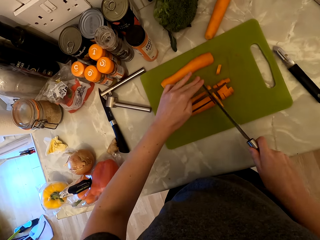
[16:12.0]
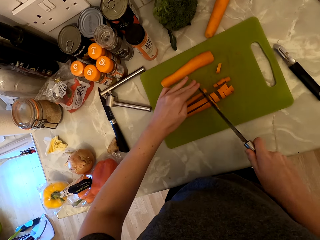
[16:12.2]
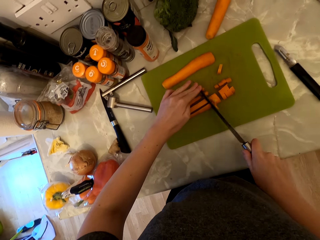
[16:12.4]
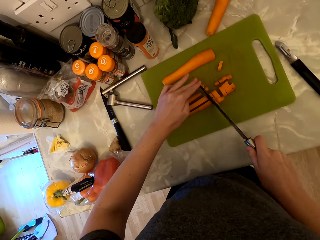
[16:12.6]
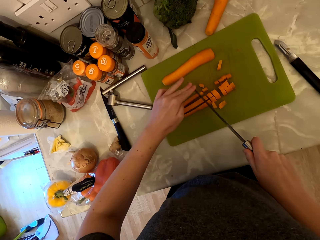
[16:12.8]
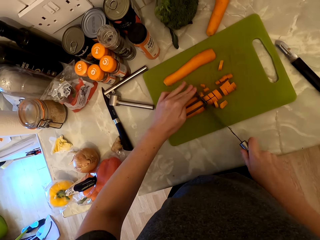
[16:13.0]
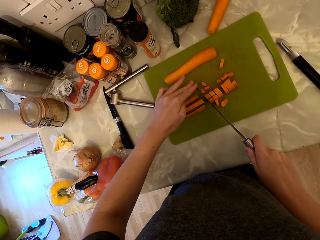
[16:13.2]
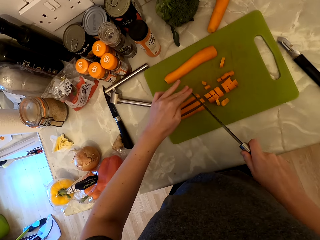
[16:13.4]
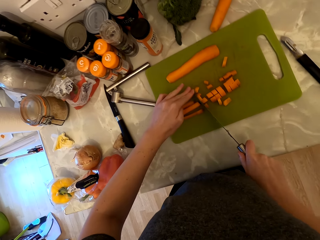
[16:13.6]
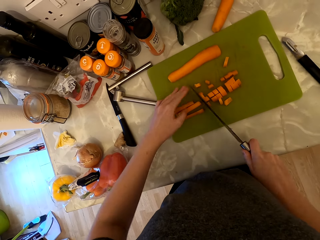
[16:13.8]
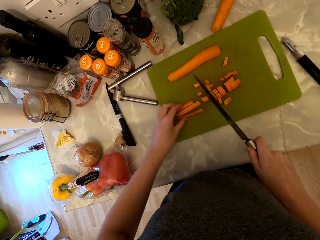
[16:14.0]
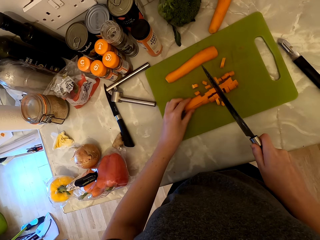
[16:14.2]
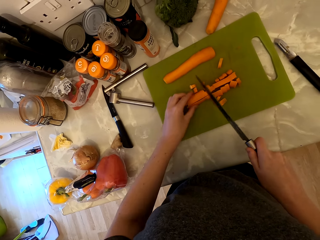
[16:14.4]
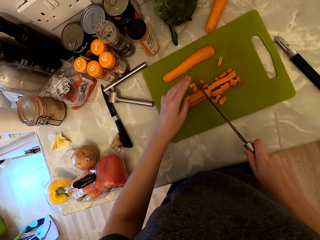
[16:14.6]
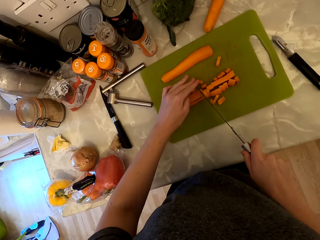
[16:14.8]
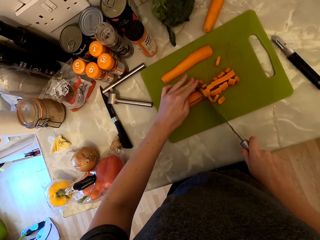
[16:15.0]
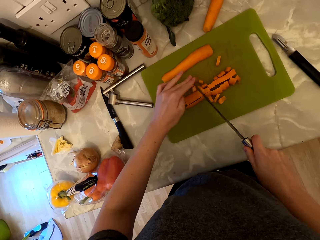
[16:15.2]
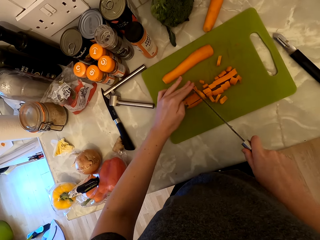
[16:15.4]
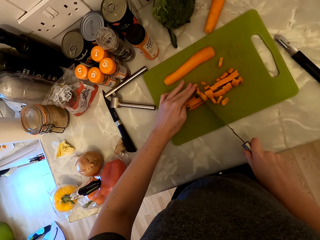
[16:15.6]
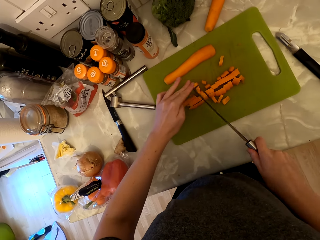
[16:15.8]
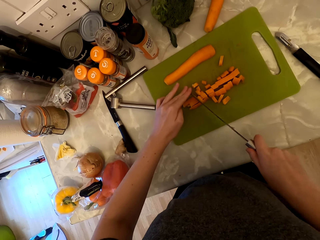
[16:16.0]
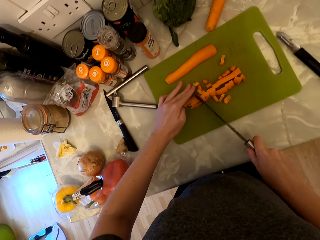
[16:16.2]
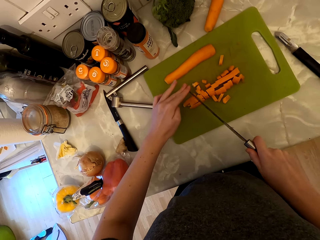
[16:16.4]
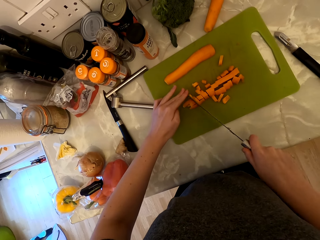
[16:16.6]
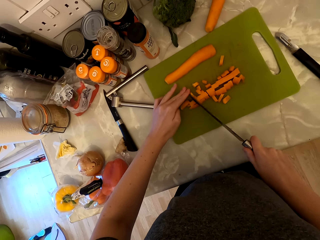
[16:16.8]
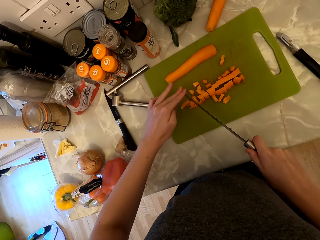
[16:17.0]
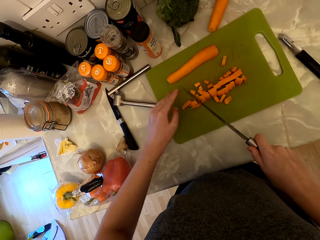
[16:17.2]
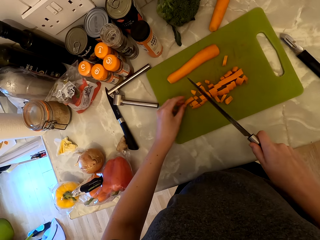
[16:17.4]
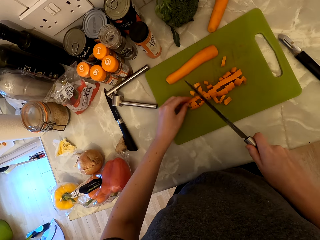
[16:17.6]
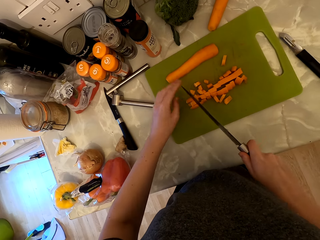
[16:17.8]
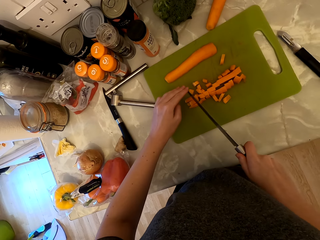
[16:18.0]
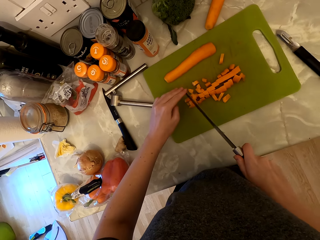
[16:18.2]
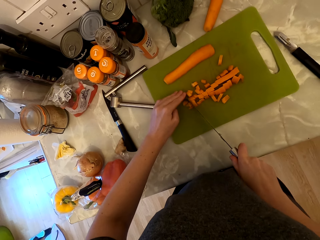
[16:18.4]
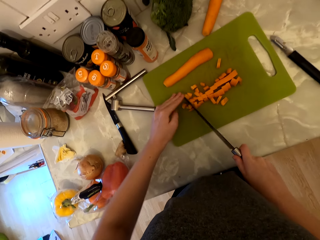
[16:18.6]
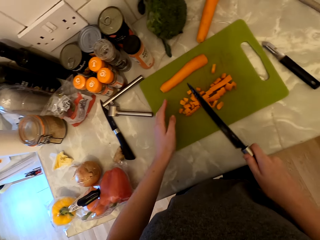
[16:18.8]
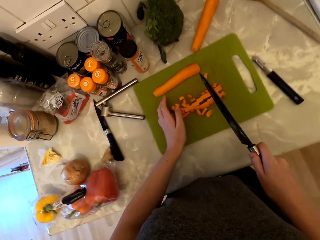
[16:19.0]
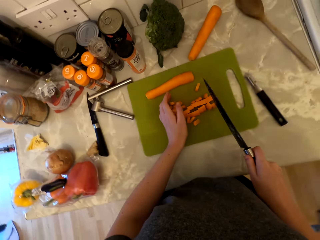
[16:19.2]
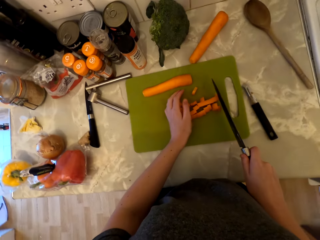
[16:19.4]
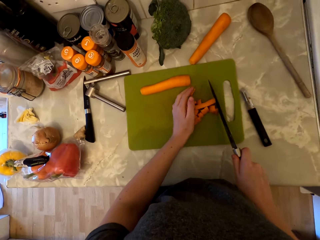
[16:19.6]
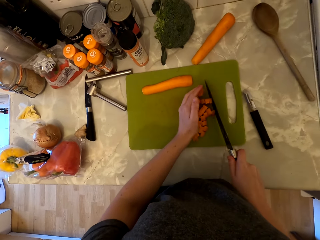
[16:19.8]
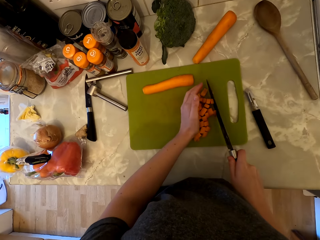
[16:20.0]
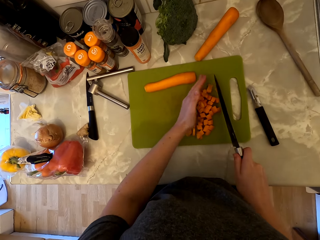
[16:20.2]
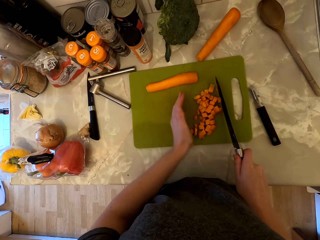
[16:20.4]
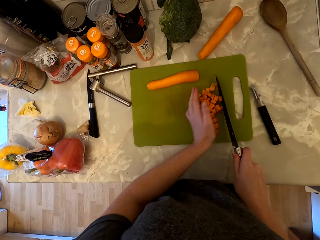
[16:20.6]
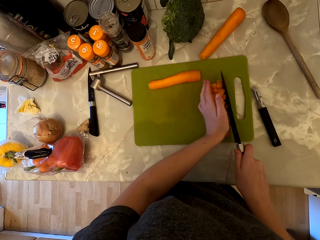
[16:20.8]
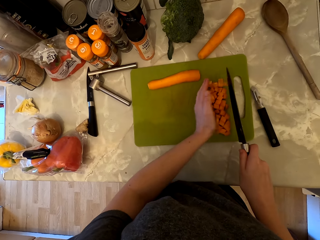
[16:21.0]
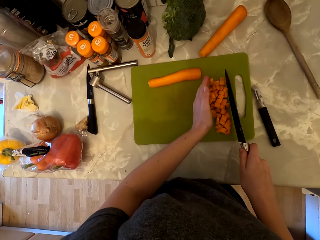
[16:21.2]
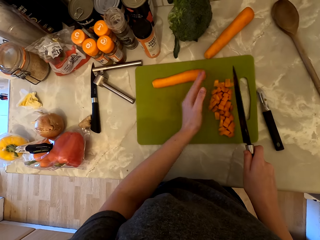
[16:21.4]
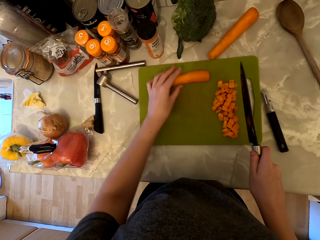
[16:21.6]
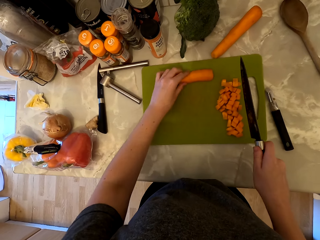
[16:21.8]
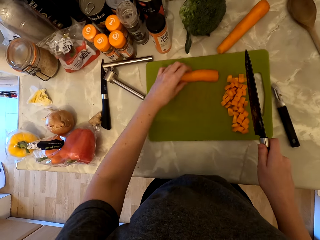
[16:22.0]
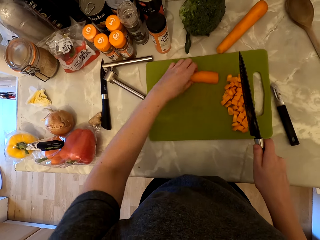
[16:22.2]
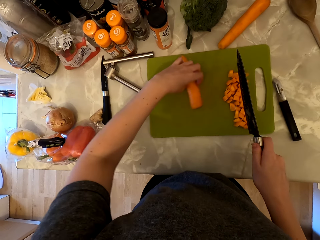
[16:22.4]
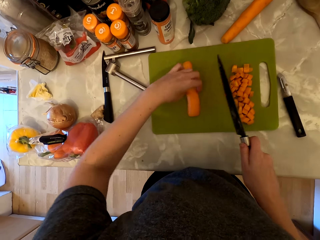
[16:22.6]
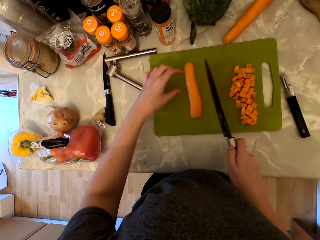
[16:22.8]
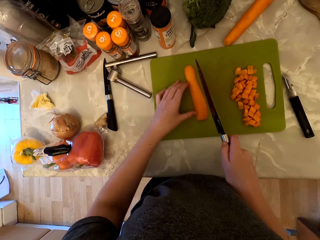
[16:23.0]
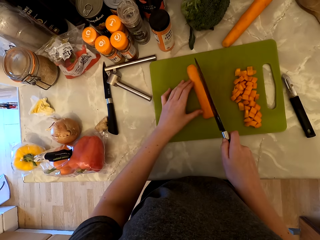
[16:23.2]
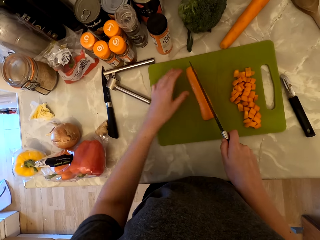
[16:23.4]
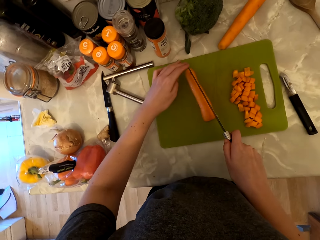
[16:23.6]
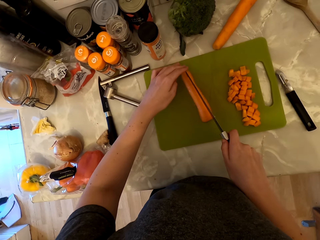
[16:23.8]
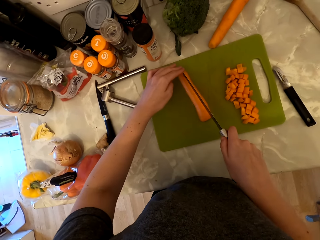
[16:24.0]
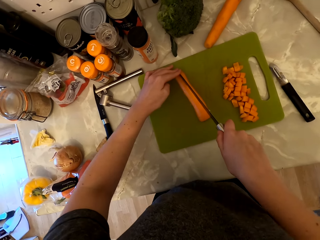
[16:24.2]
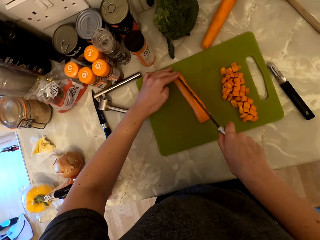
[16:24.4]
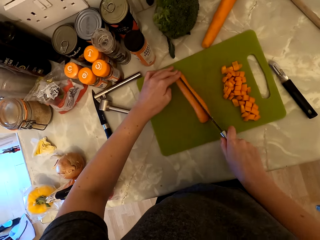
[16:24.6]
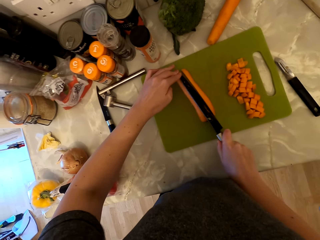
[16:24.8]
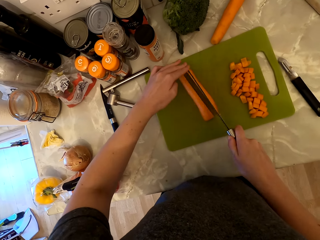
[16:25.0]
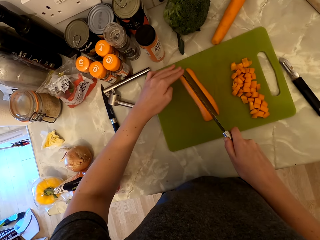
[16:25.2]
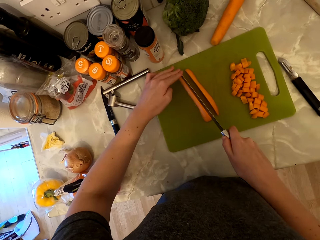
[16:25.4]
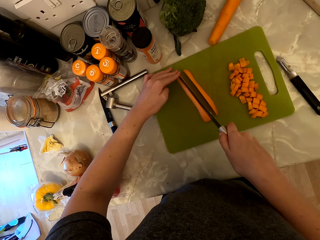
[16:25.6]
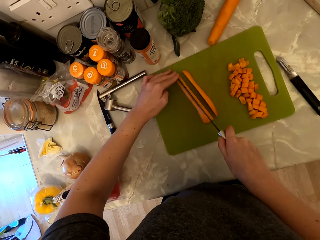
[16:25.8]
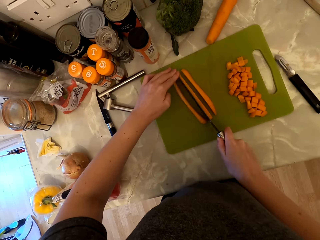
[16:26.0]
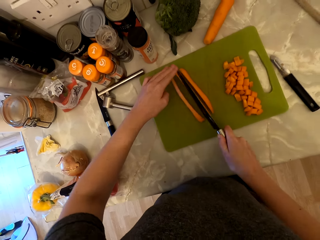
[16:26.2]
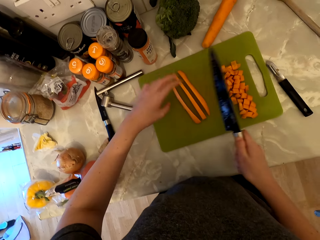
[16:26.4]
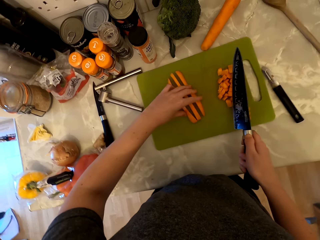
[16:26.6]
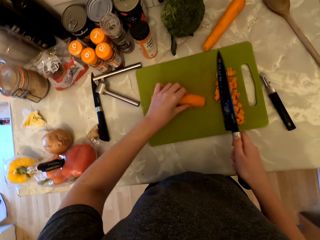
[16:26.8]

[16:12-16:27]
The camera wearer pushes the pieces of carrots aside. They pick the carrot from the chopping board. They hold the knife with both hands and cut the carrot into pieces.

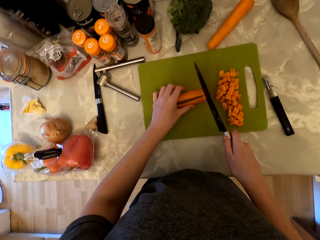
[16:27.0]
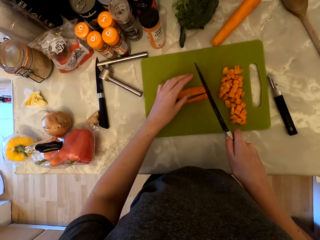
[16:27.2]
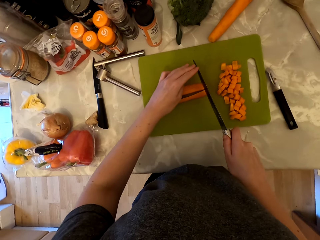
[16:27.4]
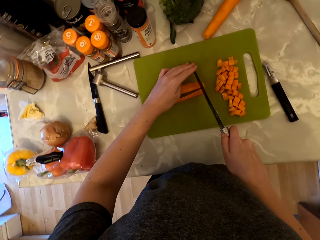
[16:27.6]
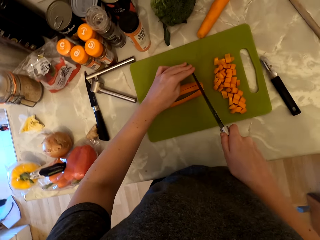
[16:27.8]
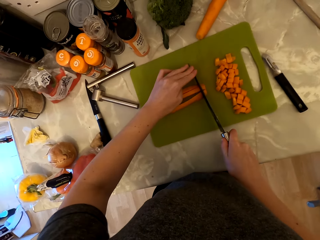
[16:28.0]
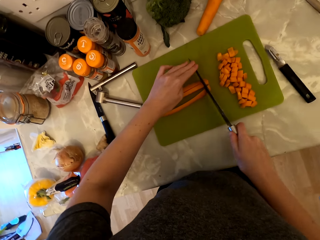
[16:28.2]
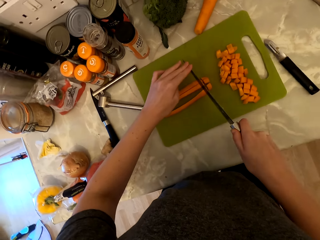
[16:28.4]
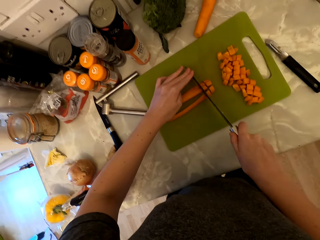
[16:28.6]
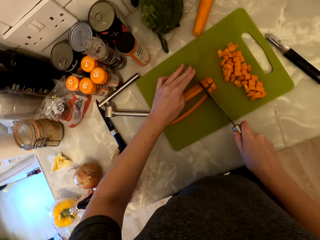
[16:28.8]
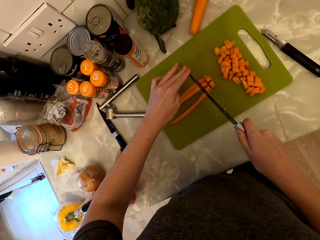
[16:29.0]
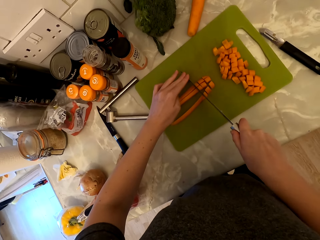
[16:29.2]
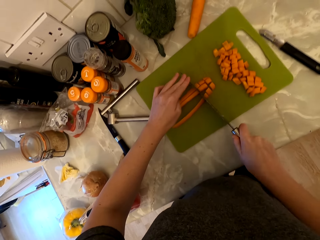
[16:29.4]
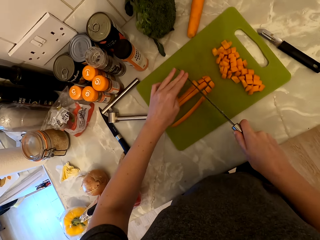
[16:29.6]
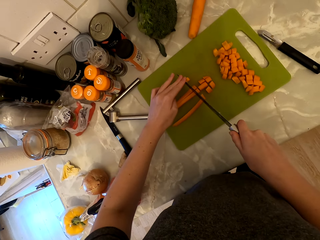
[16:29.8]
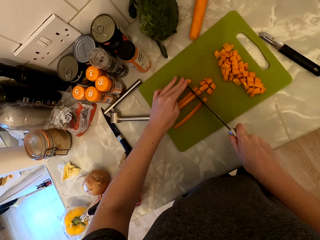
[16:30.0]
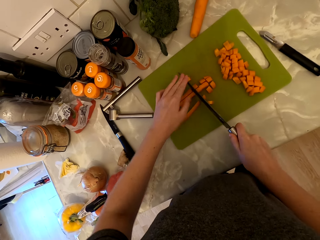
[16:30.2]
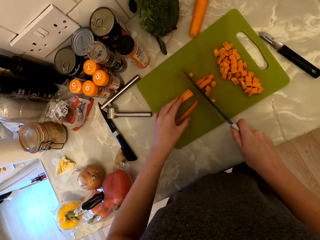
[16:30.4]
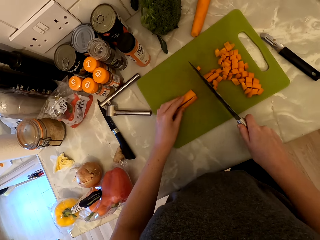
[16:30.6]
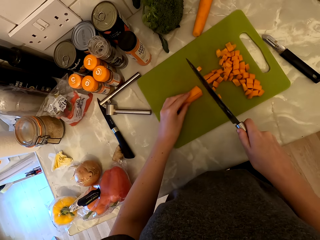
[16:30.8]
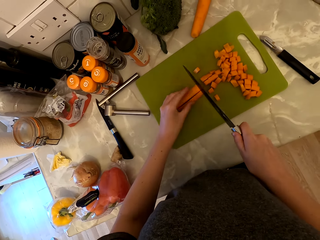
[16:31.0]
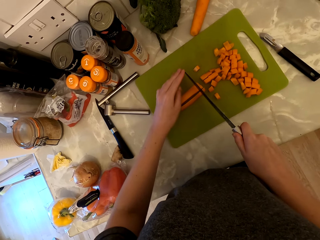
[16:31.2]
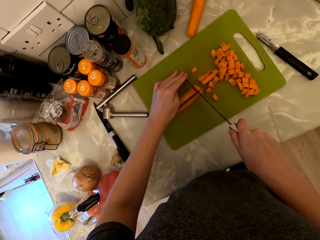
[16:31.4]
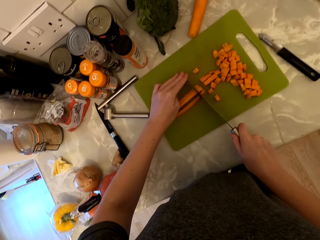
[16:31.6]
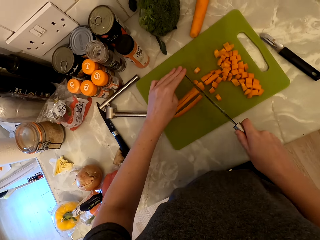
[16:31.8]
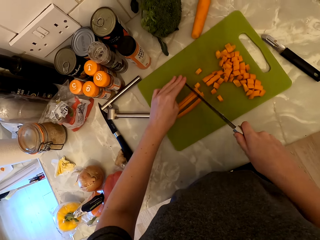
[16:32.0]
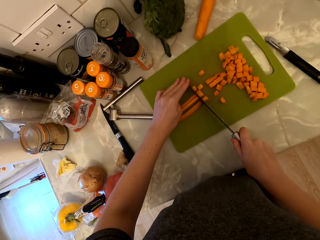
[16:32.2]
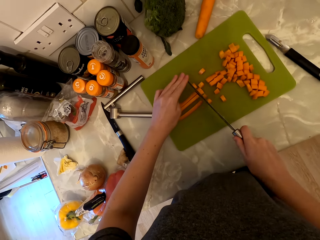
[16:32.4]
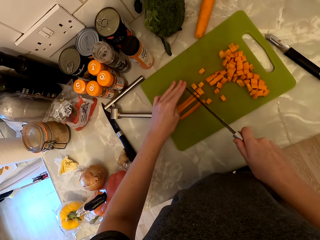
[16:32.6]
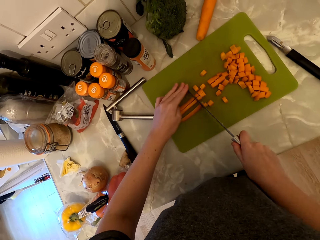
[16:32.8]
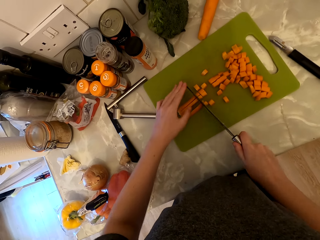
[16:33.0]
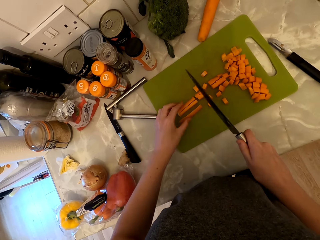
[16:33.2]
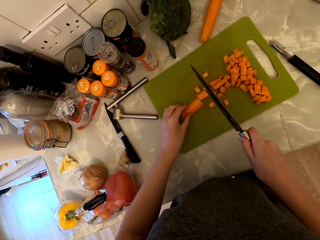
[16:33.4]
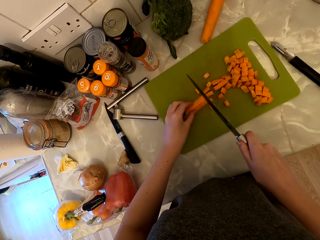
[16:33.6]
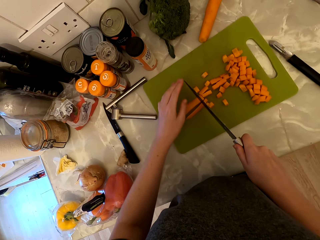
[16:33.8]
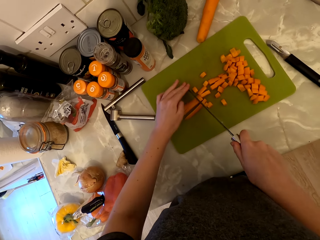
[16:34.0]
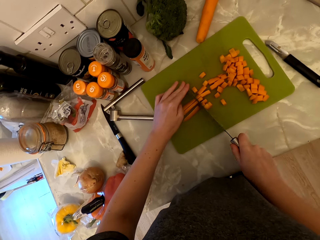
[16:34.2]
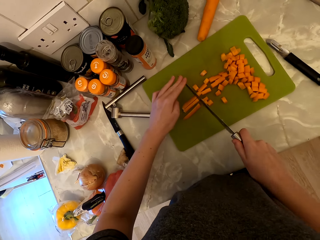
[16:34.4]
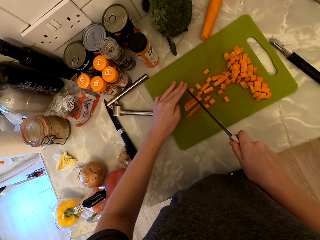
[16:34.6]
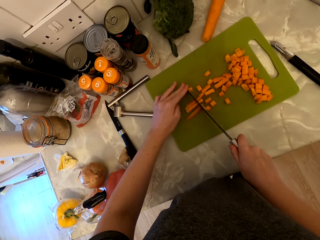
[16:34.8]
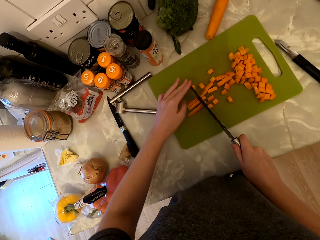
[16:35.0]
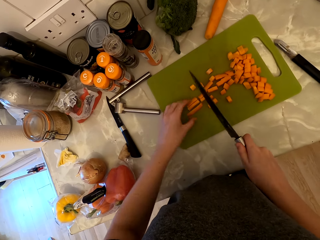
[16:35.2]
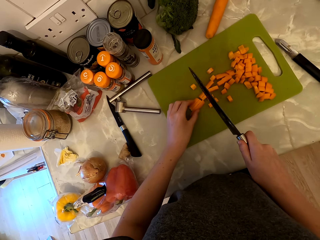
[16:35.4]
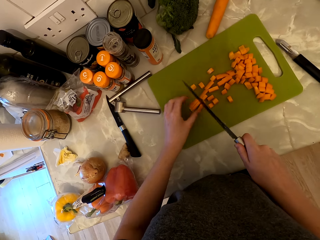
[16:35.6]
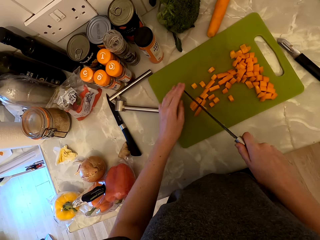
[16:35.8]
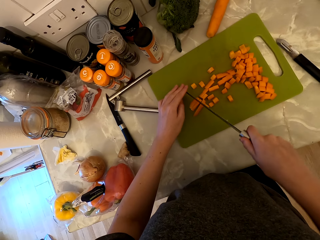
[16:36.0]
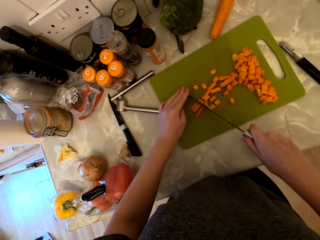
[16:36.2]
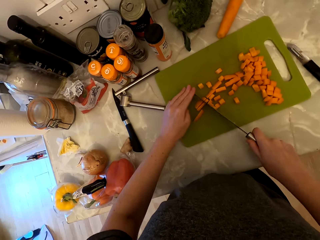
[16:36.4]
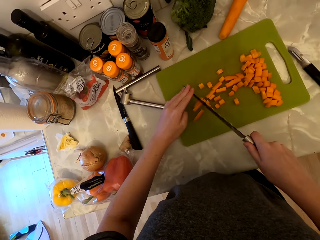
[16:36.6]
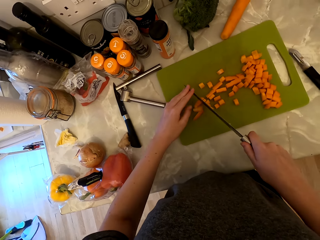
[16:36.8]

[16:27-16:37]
The camera wearer holds the knife with both hands. They cut the carrot into pieces.
